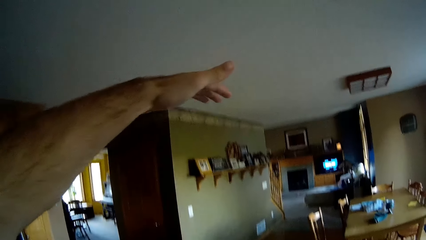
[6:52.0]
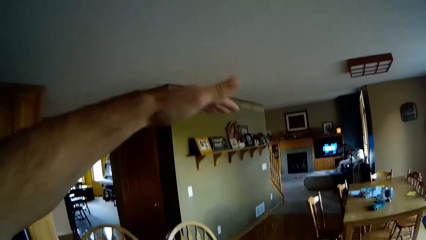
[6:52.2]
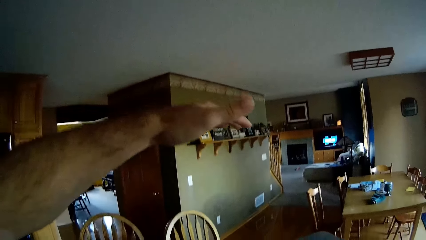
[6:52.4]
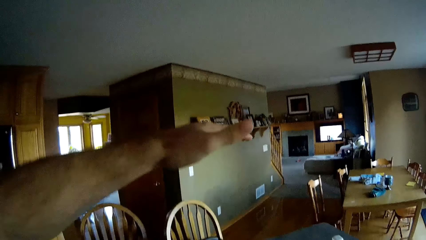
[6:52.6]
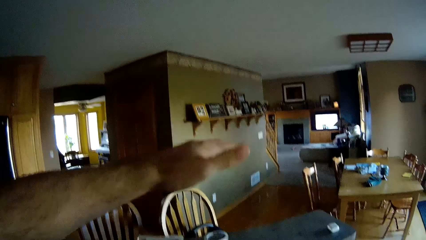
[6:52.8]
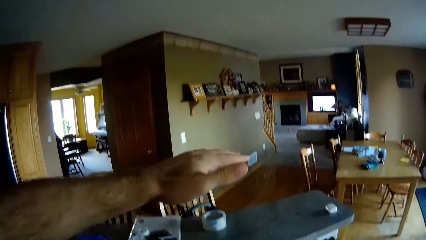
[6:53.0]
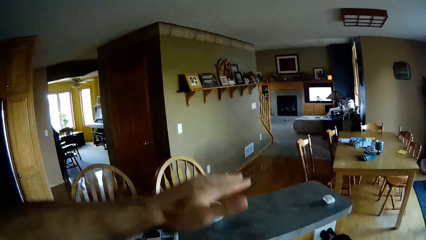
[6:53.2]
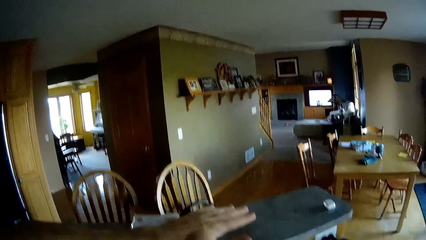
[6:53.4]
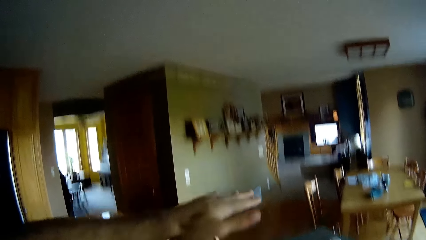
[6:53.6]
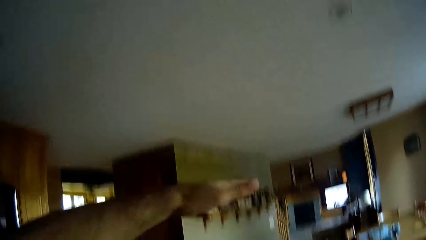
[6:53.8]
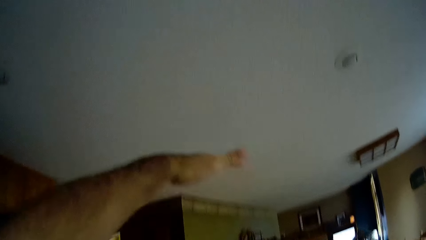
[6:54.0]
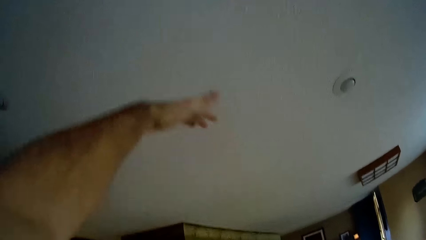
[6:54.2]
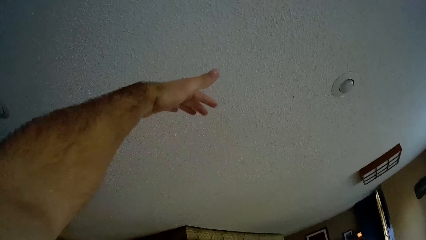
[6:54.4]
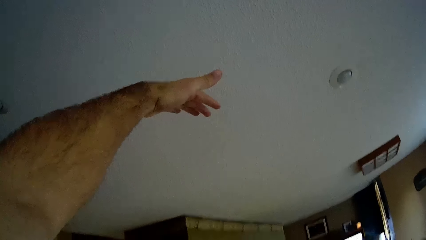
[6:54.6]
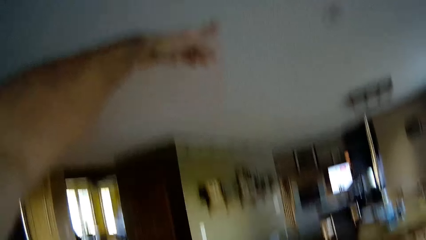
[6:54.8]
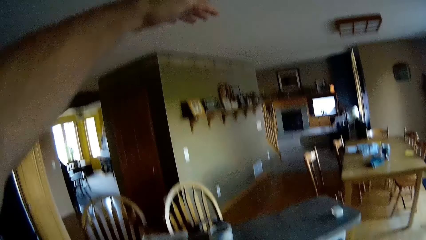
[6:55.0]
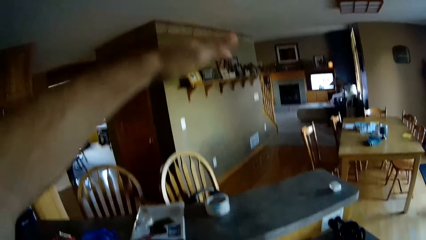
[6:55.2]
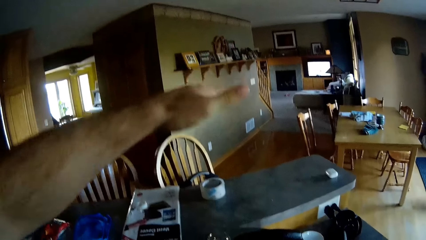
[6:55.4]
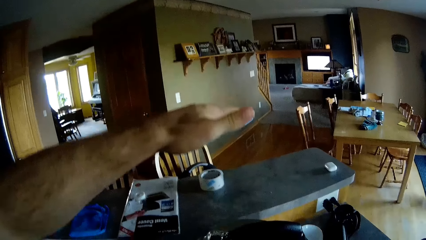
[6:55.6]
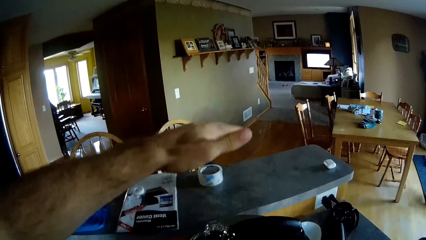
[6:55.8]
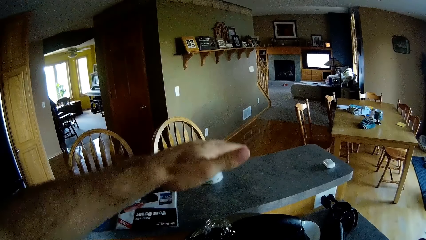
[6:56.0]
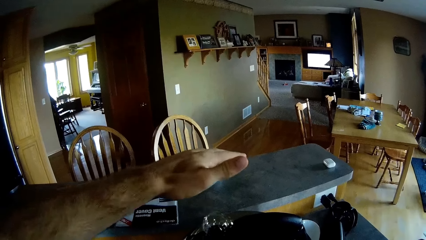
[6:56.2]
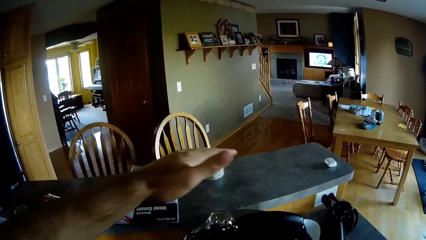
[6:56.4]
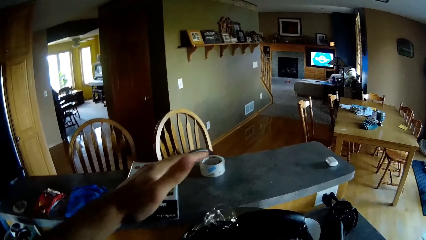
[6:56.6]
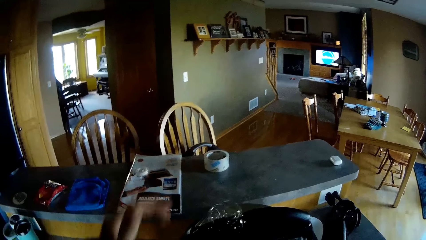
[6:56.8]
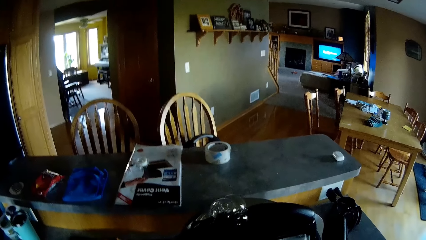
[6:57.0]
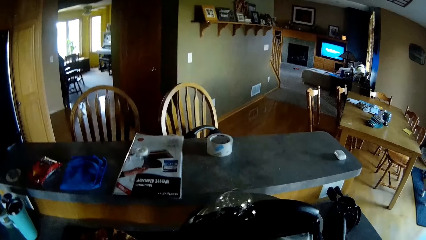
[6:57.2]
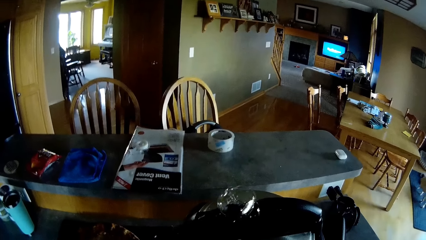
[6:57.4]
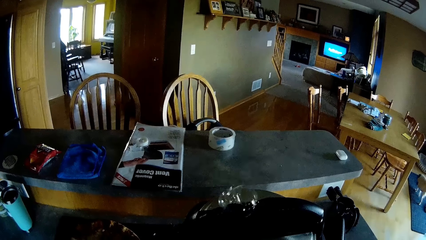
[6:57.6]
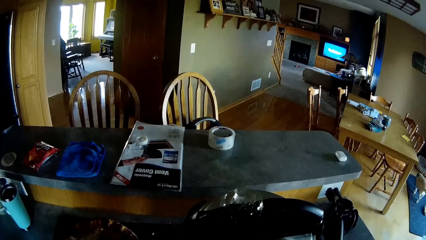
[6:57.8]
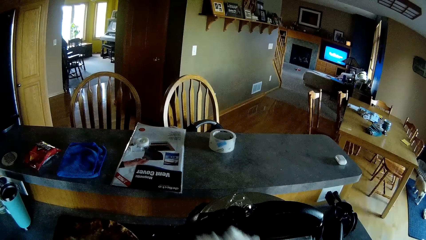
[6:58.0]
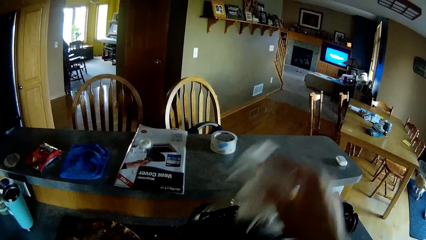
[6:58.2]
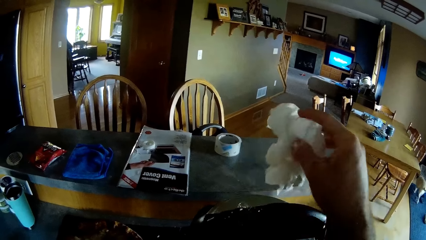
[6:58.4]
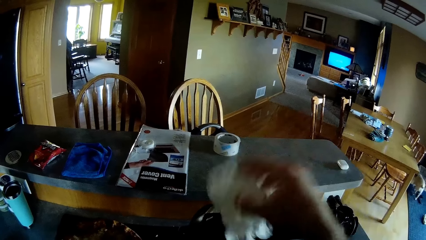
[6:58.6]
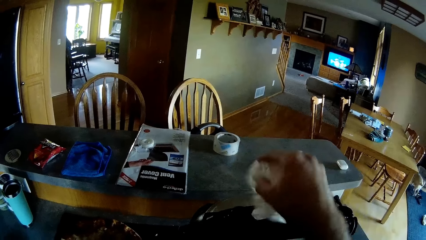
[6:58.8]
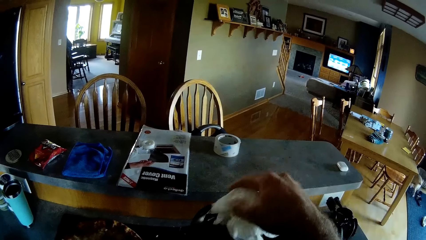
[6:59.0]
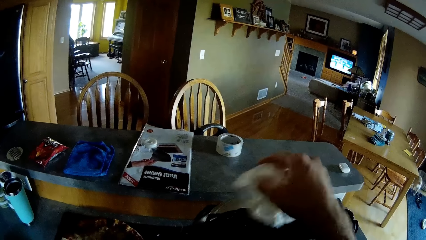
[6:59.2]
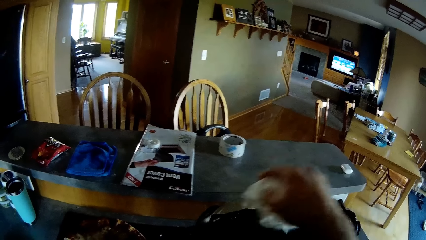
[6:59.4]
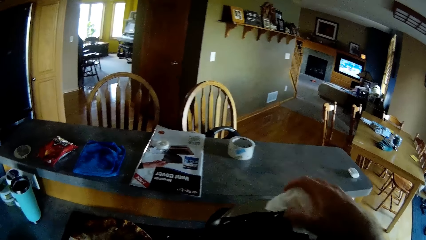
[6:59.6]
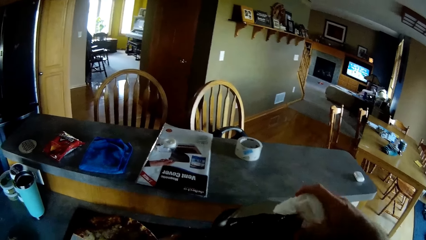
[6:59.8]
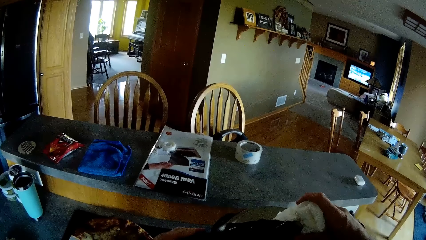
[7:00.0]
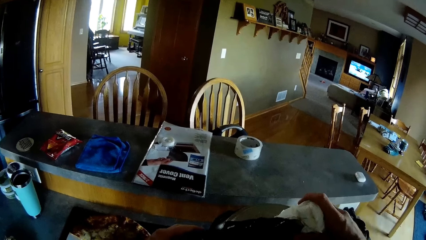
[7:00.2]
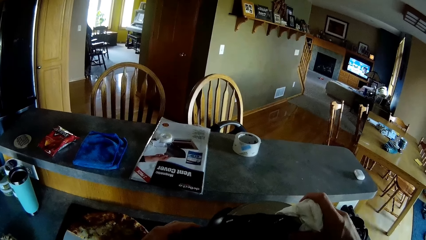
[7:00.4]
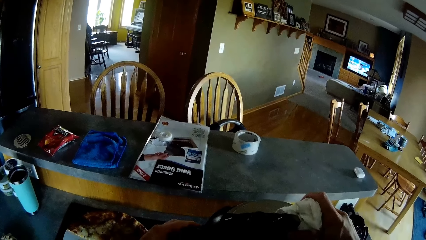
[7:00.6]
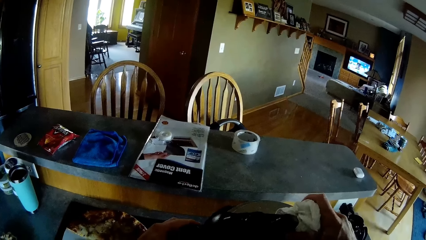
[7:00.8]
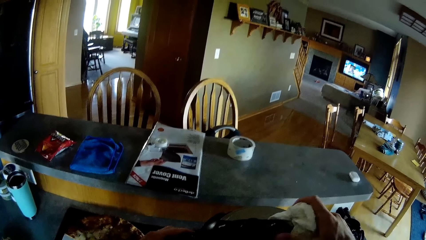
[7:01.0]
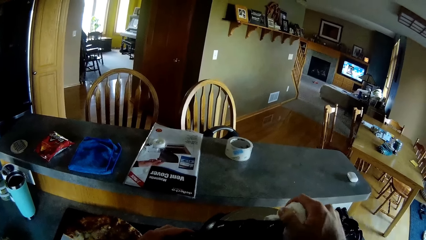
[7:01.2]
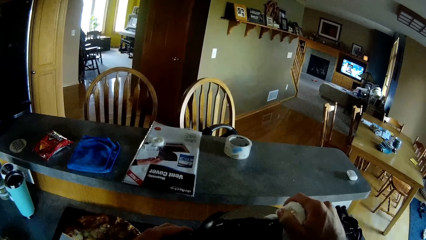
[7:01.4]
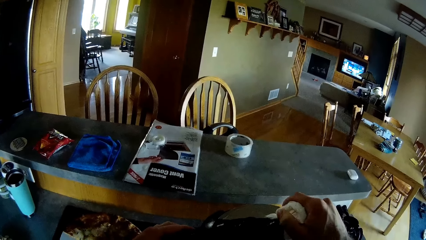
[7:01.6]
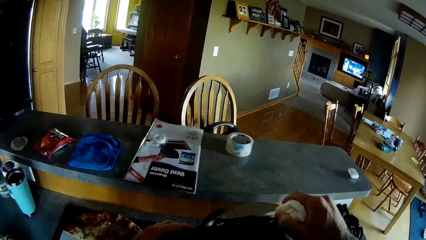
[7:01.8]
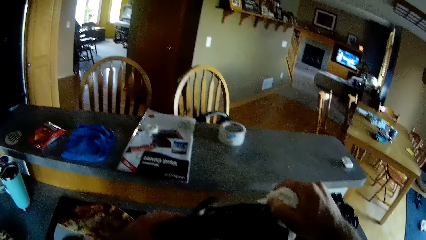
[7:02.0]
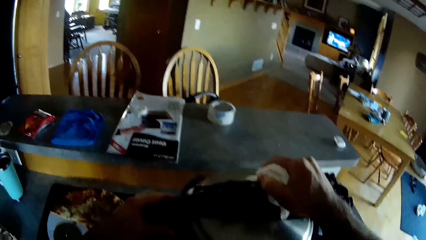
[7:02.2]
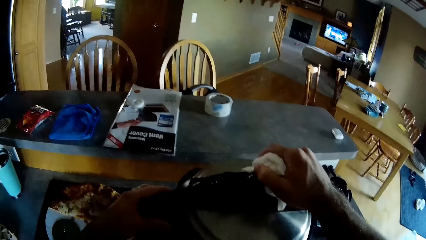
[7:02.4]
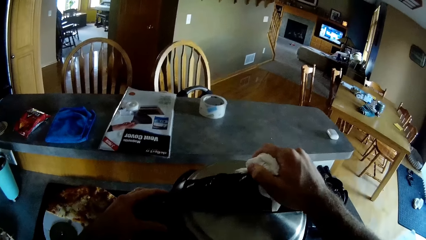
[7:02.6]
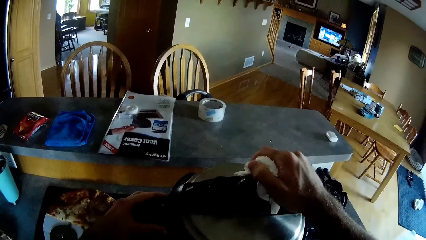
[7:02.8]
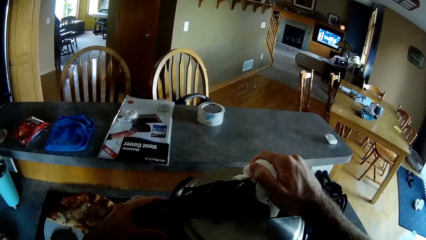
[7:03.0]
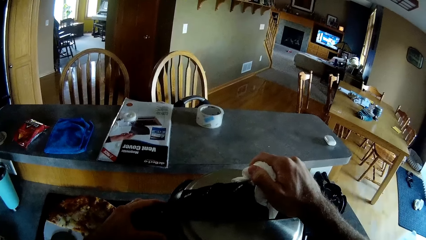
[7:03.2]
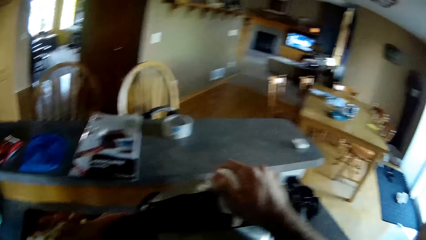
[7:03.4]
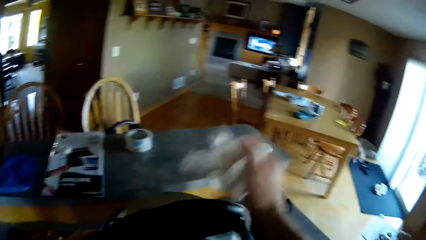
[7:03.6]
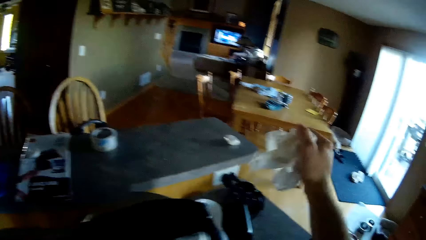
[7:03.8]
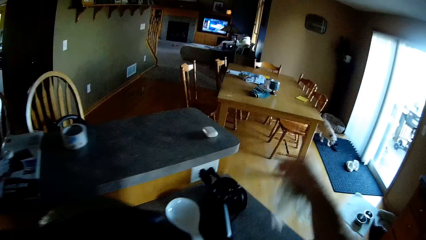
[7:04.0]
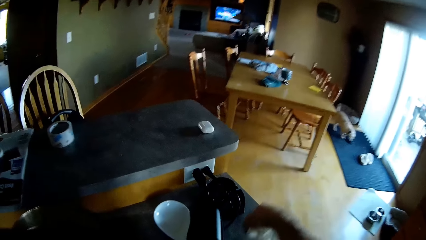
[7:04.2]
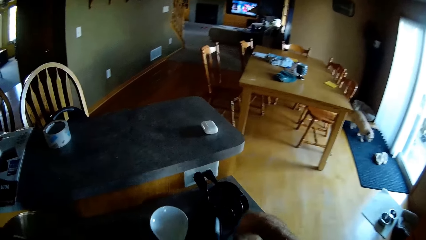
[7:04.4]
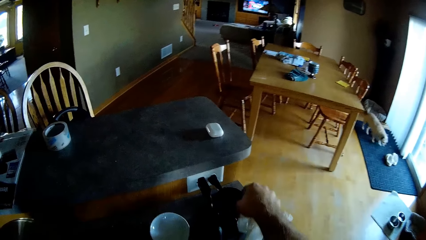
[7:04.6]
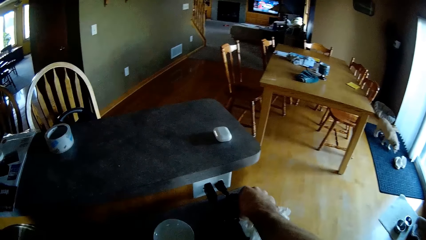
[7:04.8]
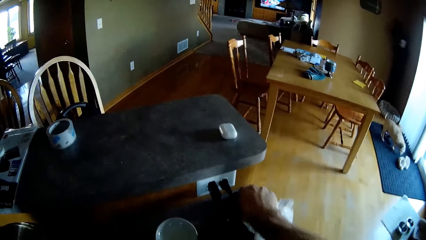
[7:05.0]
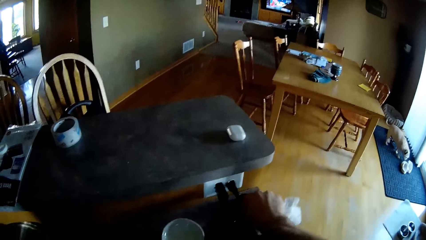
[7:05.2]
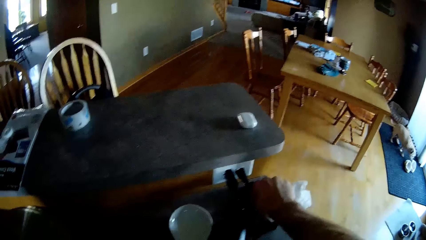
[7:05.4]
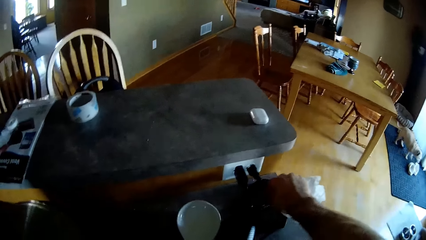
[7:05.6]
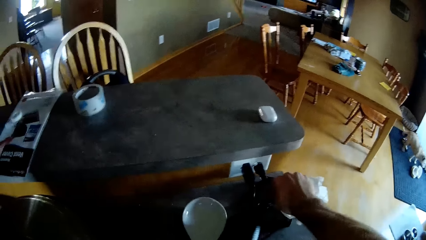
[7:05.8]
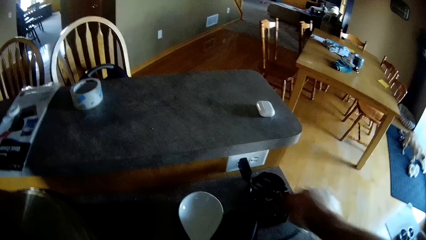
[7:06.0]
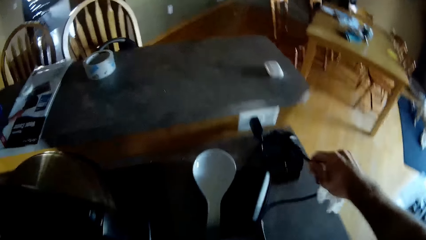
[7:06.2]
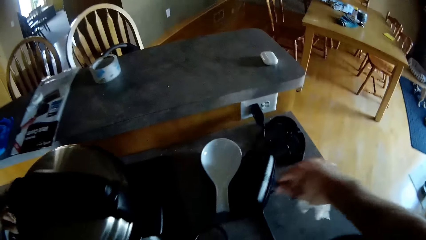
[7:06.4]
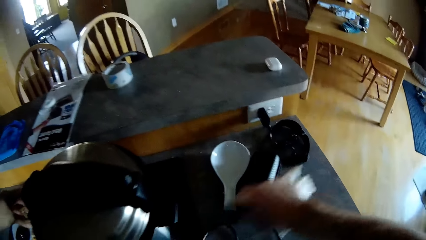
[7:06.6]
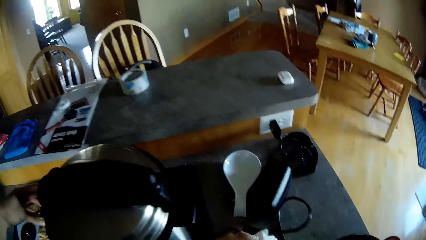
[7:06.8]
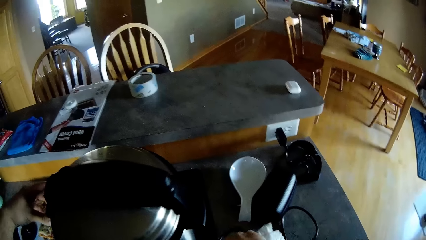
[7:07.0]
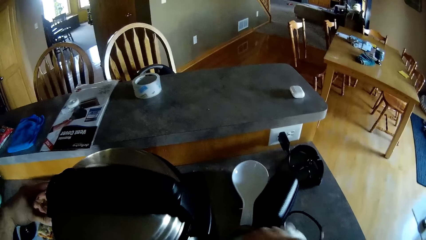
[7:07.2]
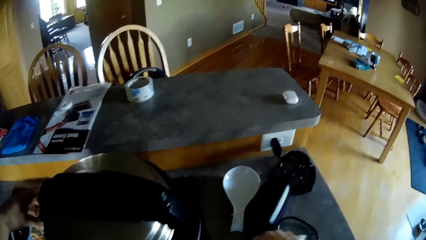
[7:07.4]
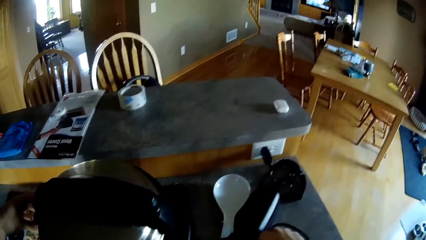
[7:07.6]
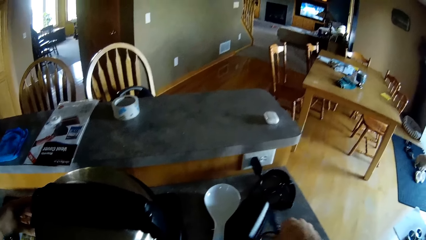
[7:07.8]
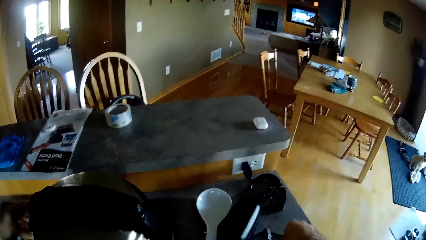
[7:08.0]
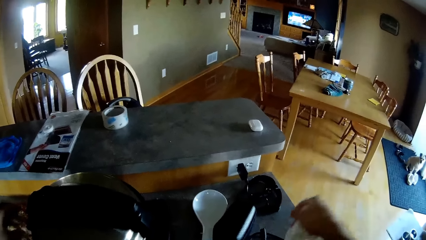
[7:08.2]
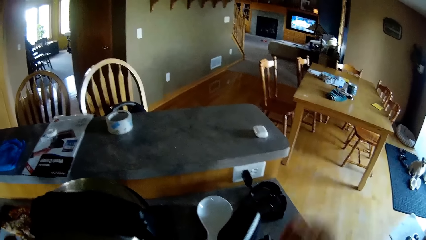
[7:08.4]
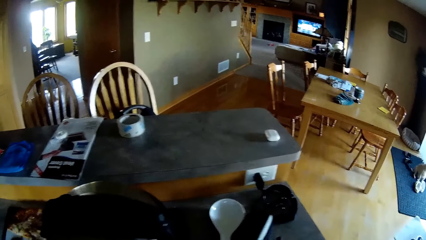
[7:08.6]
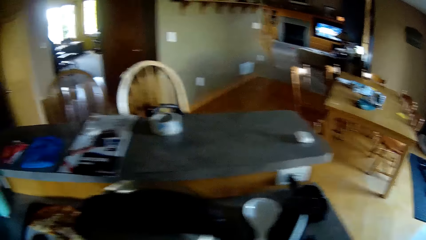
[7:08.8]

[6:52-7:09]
The camera wearer moves the hand down. They swing the hand up. They move the hand down. They swing the hand. They swing the hand that is holding a serviette. They move the hand that is holding the serviette. They clean the top of the pressure pot or pressure cooker with the white towel. They hold the lid of the pressure pot with the white towel. They remove the hand from the pressure cooker. They swing the hand. They hold the cable. They unplug the pressure pot from an electric socket. They drop the cable on the cabinet and move the cable on the cabinet.
